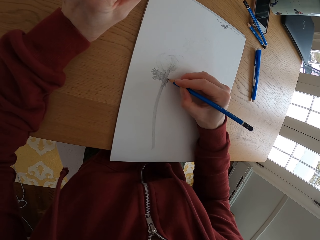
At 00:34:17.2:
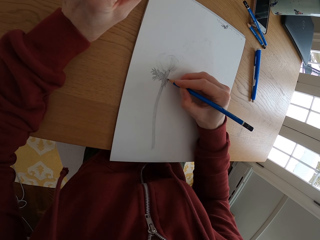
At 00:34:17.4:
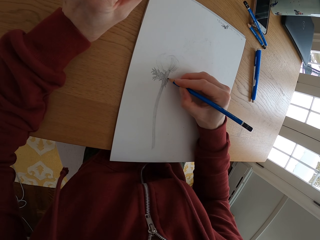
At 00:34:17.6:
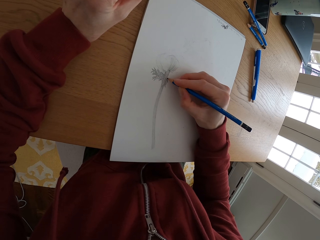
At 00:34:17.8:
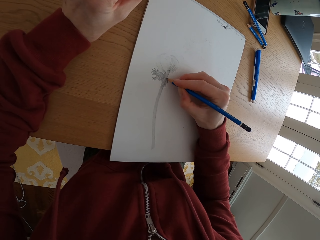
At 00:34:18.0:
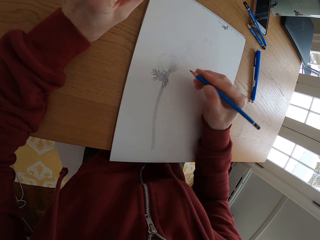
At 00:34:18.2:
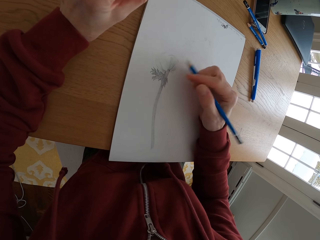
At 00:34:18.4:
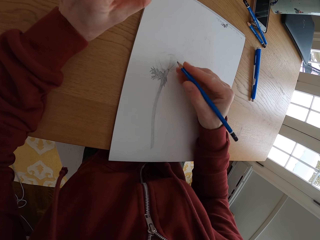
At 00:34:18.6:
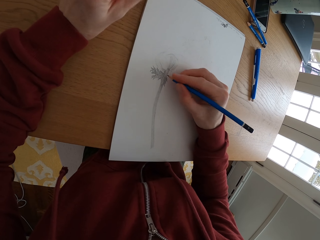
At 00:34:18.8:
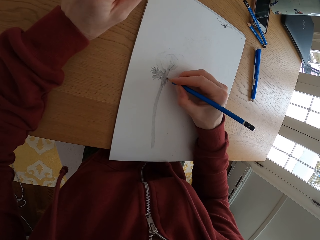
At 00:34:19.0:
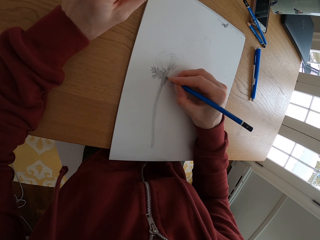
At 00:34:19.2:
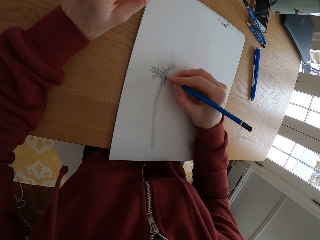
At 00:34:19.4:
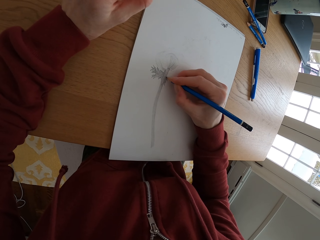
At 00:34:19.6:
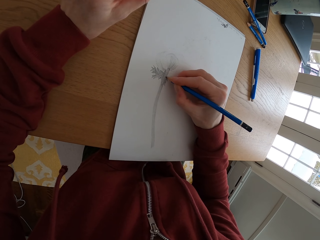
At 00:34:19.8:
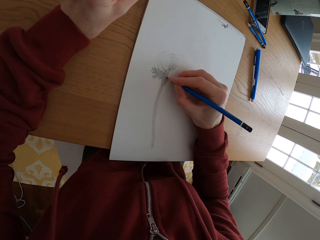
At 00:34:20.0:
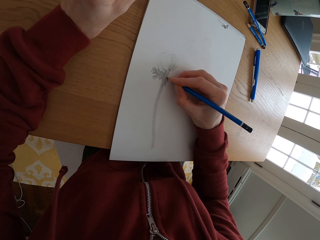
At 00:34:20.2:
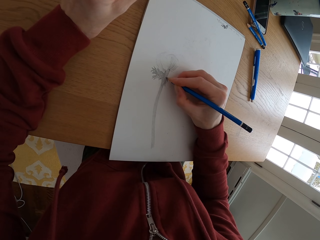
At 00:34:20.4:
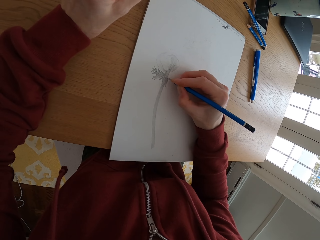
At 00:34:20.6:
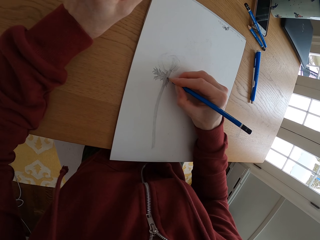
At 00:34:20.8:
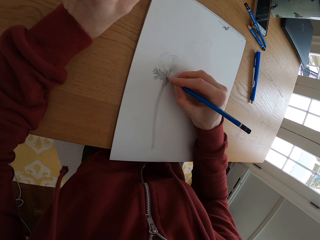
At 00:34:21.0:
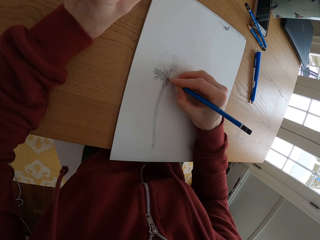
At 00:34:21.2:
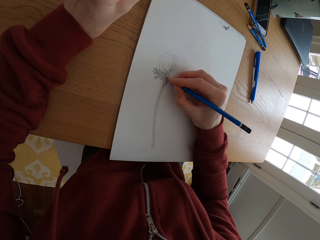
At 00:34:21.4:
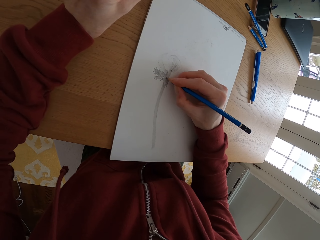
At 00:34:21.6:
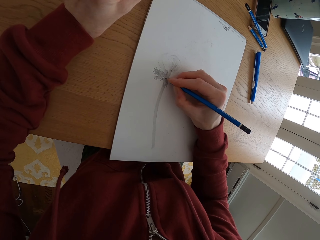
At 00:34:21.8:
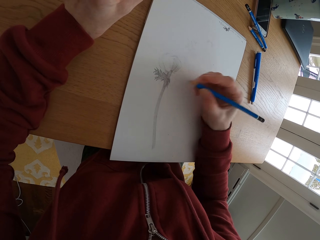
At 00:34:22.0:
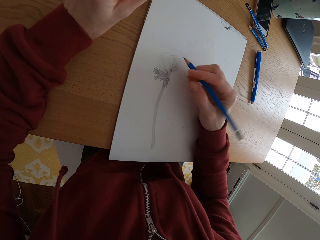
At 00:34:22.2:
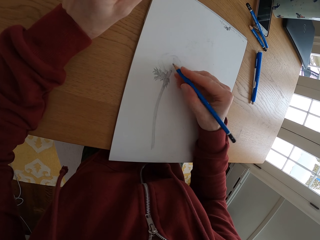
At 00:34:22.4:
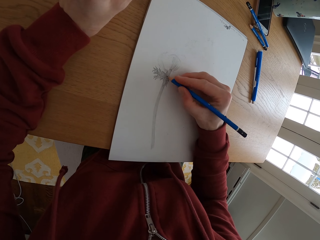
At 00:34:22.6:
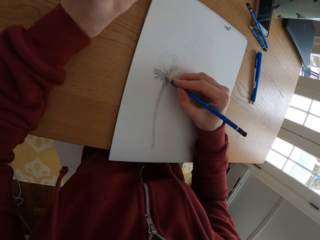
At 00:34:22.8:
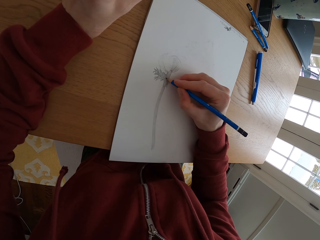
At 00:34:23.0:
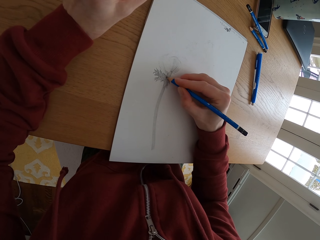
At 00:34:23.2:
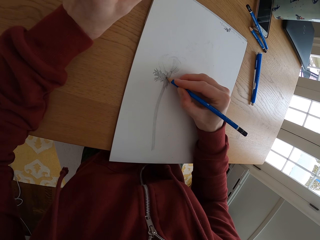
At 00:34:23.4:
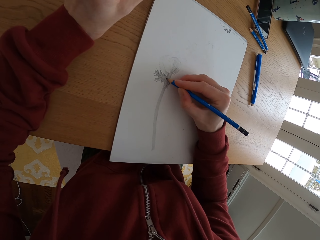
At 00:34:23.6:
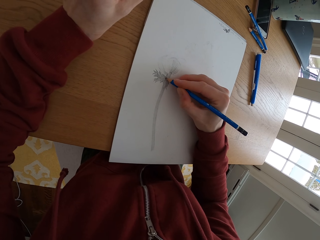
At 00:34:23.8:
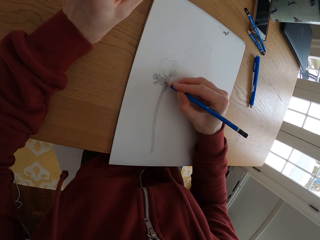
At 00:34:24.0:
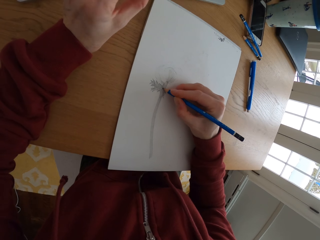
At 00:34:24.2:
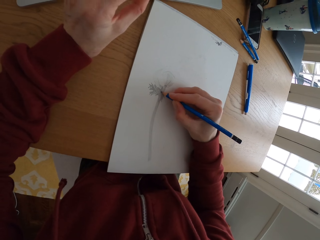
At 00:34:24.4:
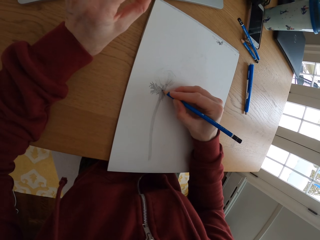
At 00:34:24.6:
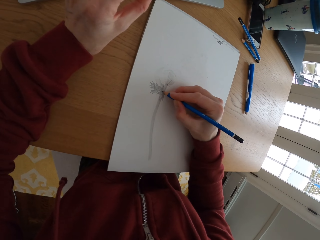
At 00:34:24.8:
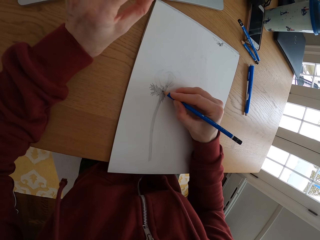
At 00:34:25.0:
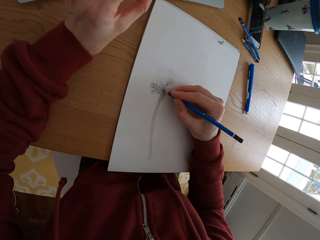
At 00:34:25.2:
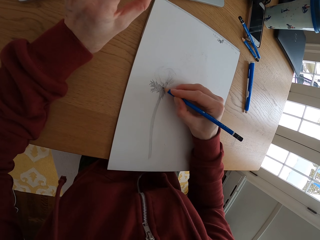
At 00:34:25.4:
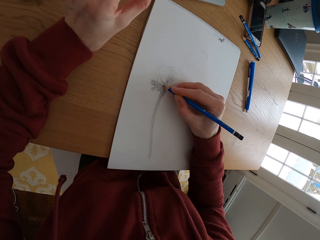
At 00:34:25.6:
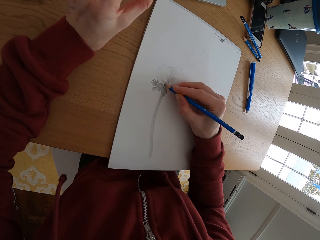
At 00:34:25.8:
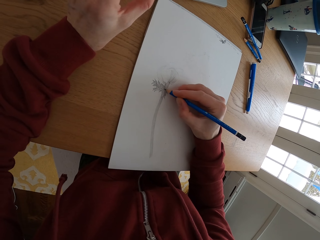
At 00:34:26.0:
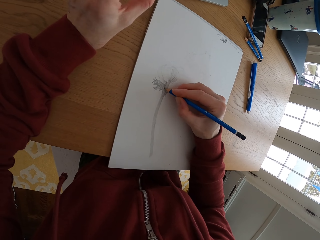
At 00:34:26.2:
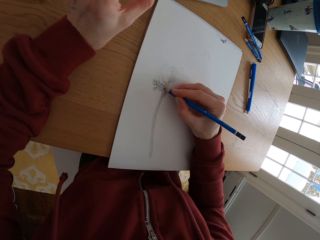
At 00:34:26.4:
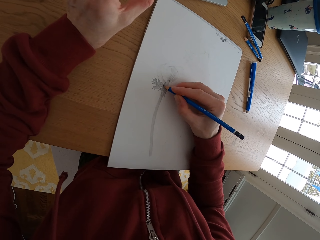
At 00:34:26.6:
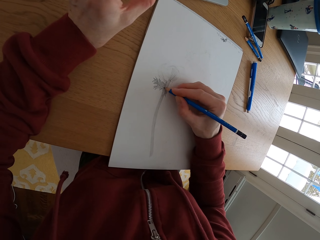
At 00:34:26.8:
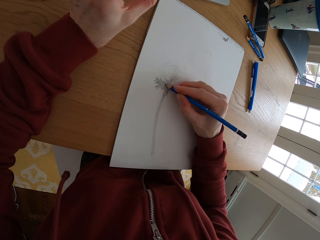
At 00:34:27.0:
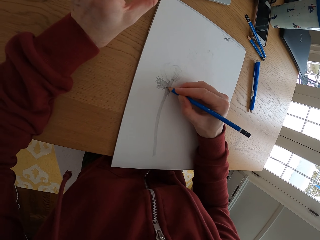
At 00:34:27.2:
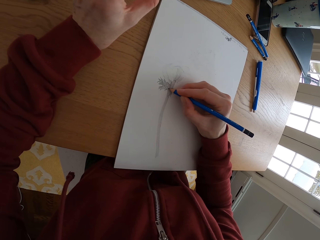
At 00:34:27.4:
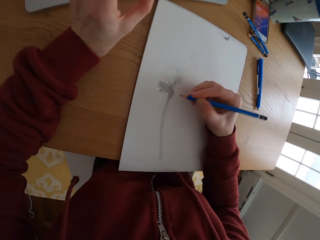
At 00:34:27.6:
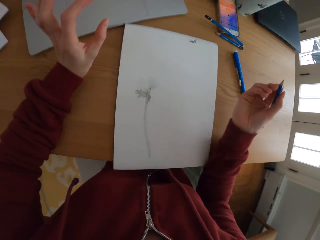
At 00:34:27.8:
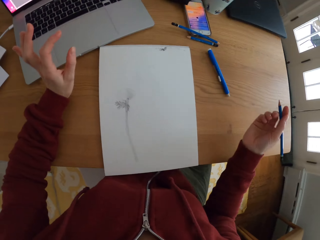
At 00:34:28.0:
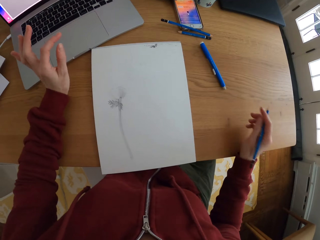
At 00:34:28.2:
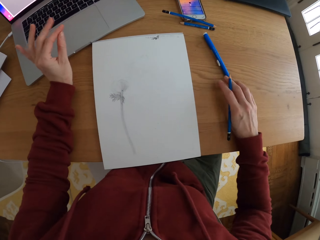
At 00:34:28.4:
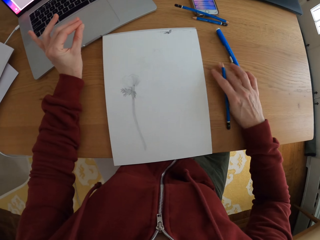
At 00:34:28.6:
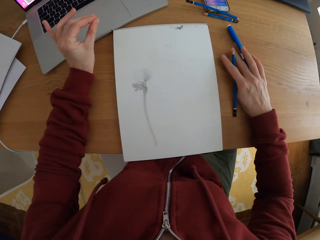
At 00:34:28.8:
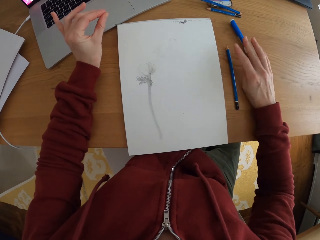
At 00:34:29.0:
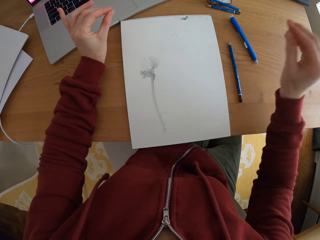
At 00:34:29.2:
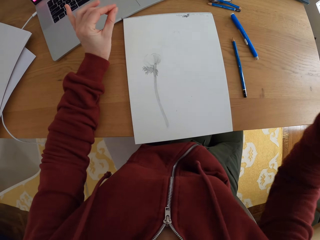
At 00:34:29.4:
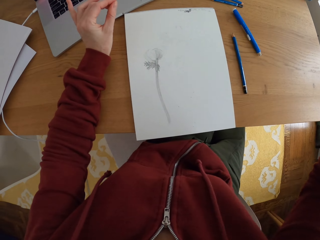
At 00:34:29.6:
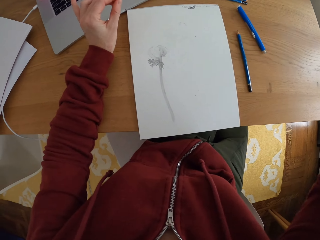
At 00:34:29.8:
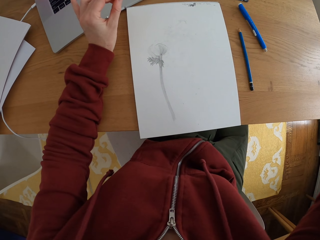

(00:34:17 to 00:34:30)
The camera wearer rolls the pencil. She draws on the paper. She puts the pencil on the table. She raises her hand.
